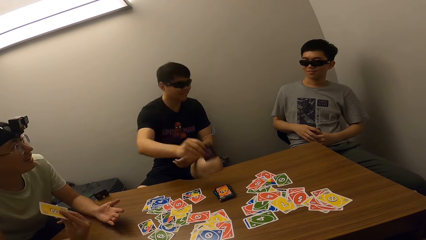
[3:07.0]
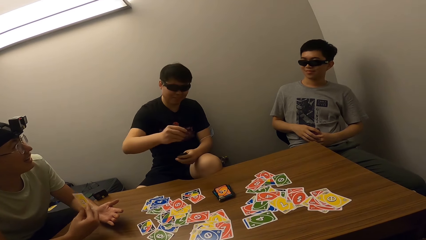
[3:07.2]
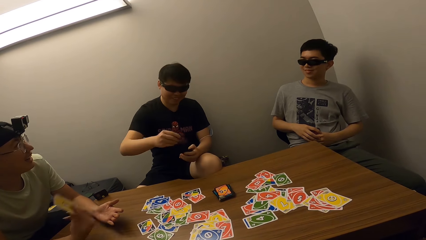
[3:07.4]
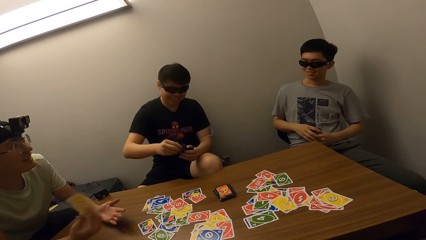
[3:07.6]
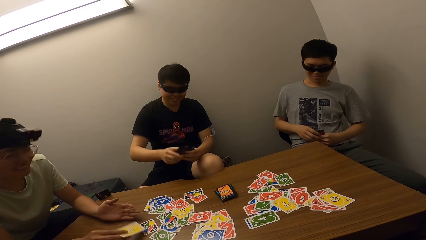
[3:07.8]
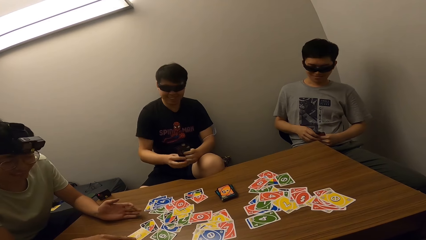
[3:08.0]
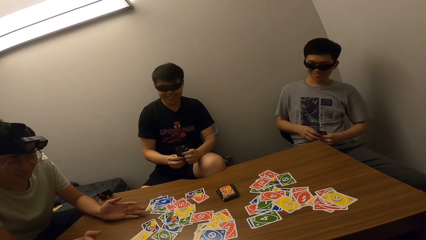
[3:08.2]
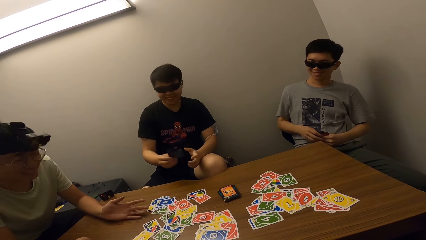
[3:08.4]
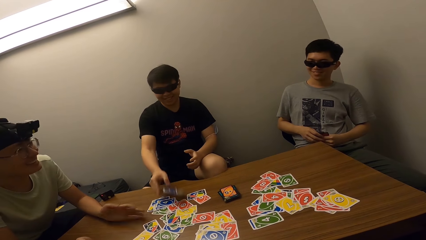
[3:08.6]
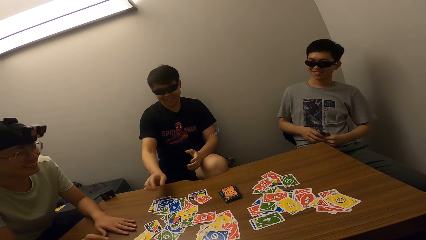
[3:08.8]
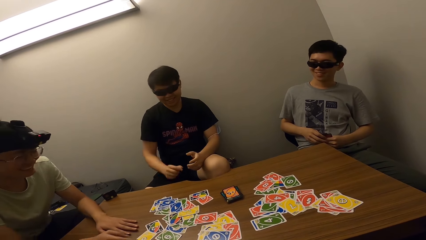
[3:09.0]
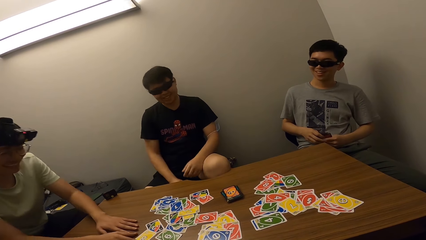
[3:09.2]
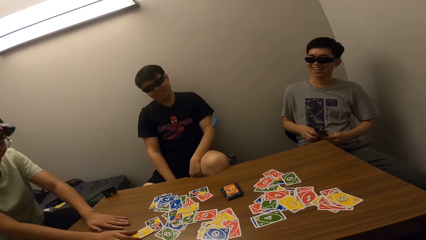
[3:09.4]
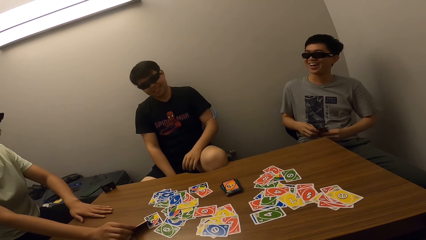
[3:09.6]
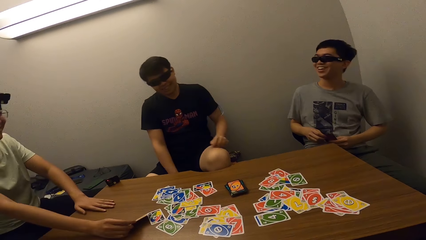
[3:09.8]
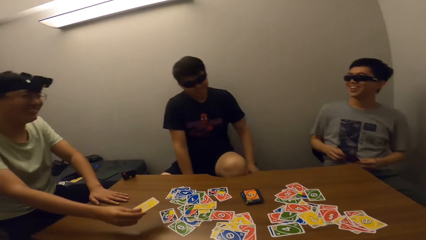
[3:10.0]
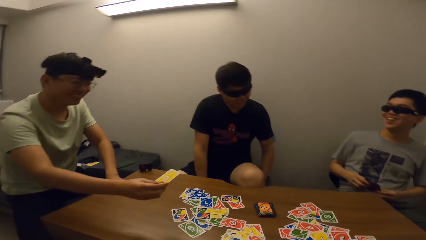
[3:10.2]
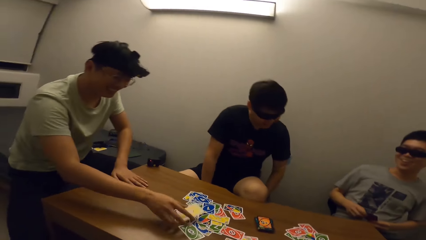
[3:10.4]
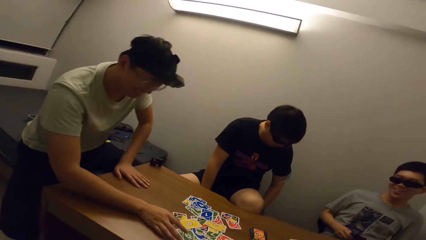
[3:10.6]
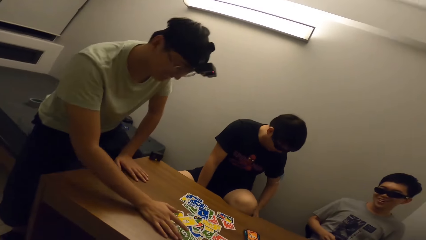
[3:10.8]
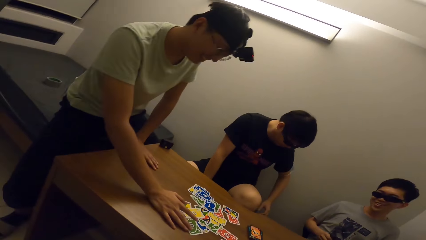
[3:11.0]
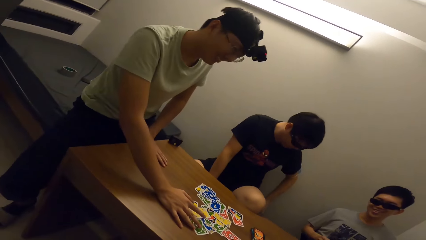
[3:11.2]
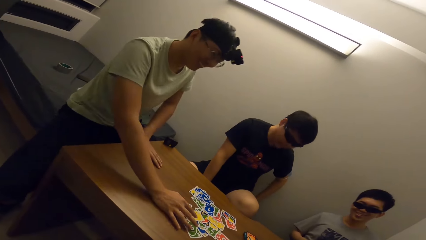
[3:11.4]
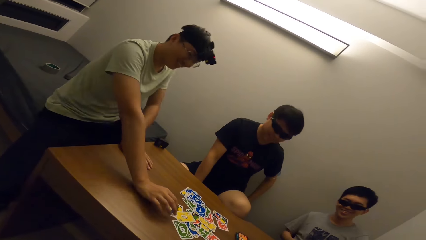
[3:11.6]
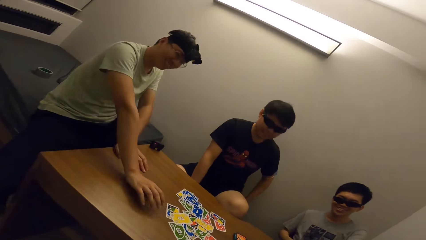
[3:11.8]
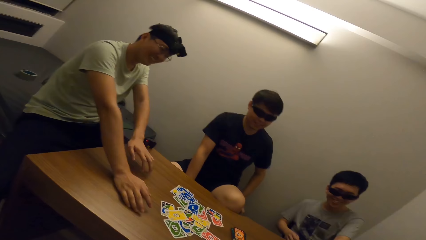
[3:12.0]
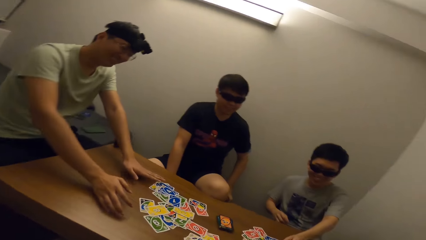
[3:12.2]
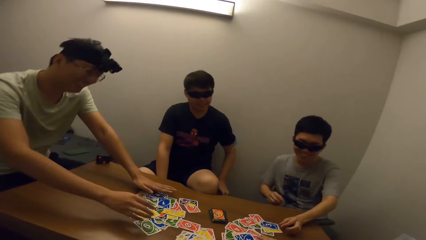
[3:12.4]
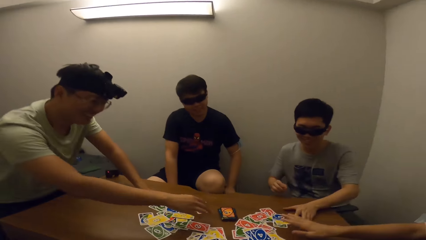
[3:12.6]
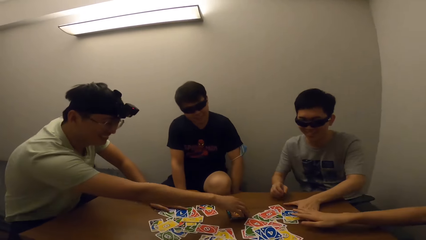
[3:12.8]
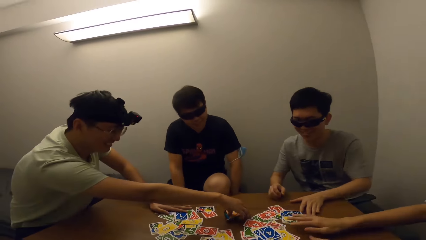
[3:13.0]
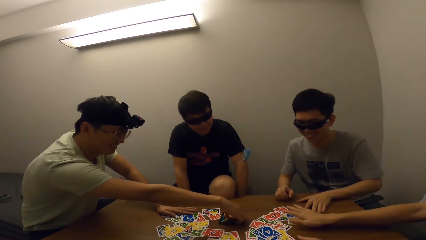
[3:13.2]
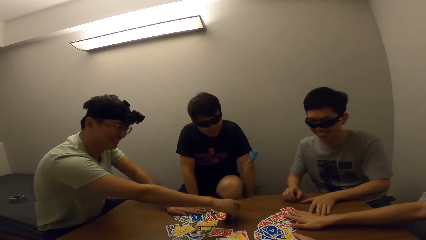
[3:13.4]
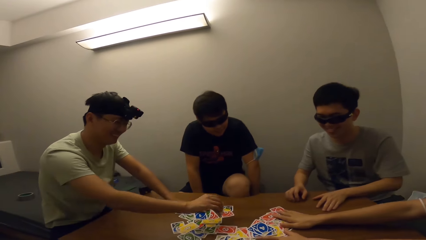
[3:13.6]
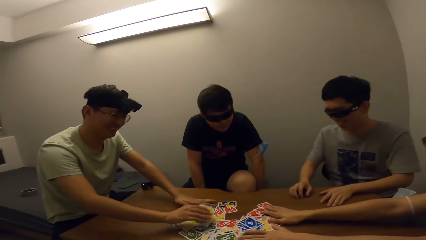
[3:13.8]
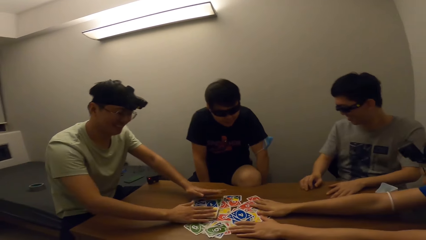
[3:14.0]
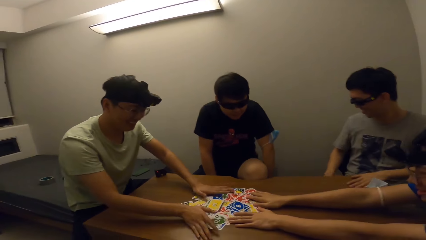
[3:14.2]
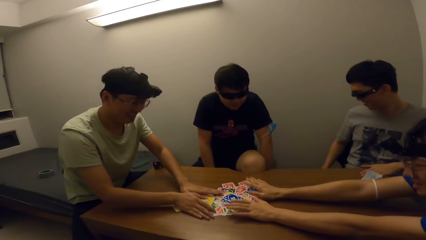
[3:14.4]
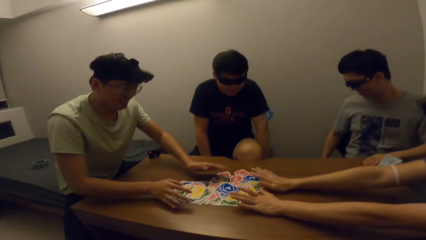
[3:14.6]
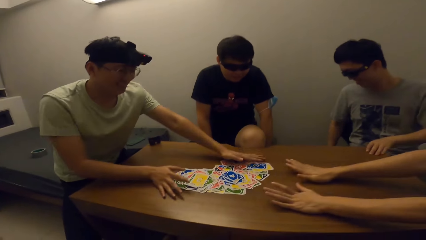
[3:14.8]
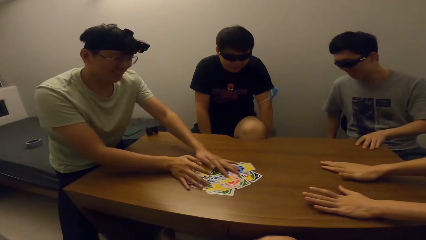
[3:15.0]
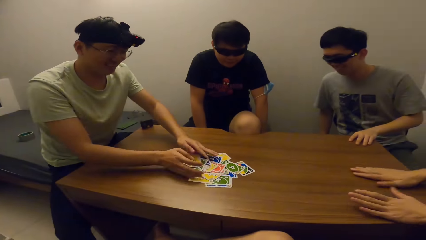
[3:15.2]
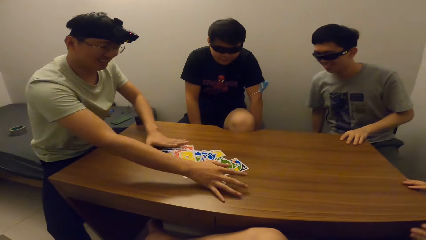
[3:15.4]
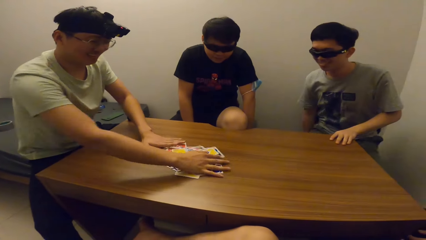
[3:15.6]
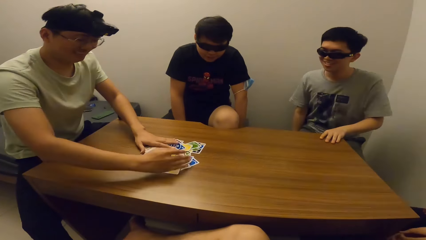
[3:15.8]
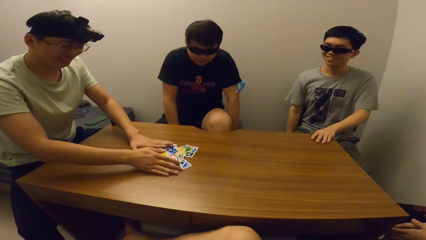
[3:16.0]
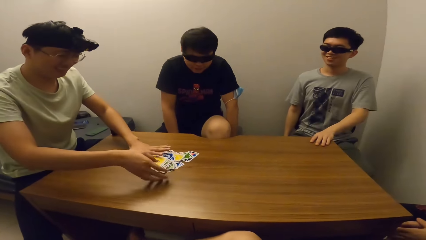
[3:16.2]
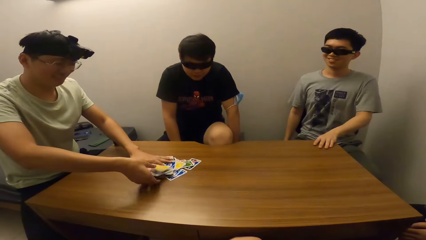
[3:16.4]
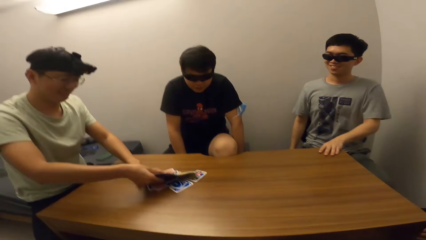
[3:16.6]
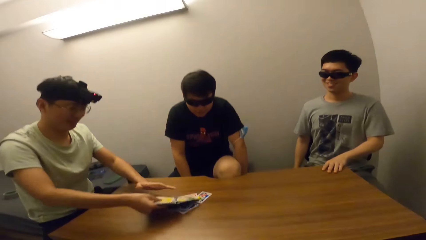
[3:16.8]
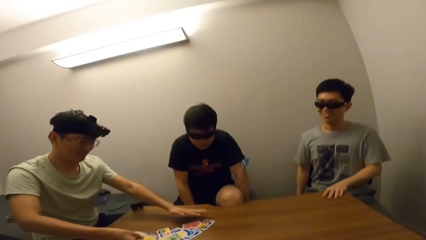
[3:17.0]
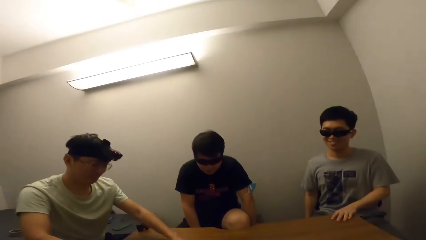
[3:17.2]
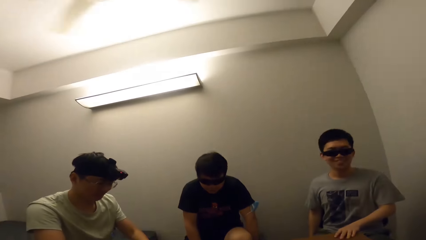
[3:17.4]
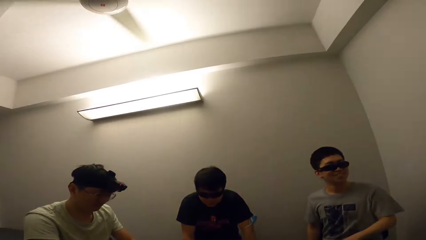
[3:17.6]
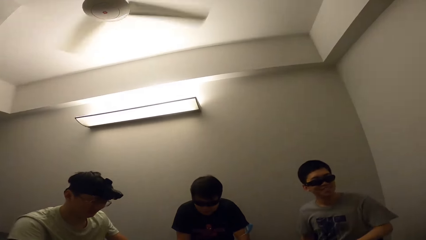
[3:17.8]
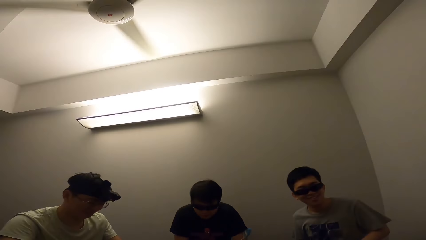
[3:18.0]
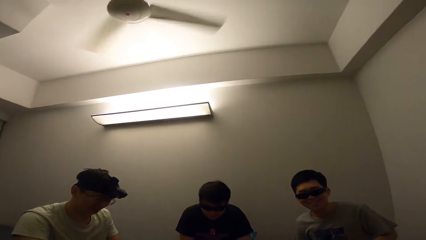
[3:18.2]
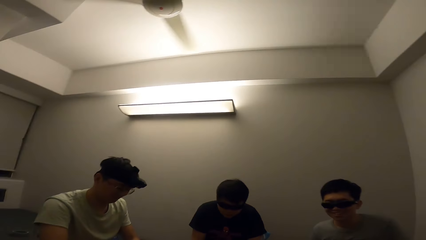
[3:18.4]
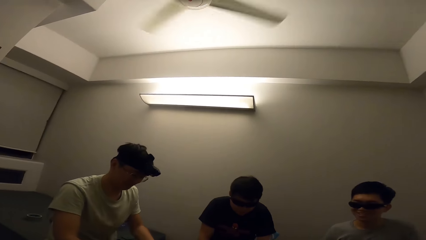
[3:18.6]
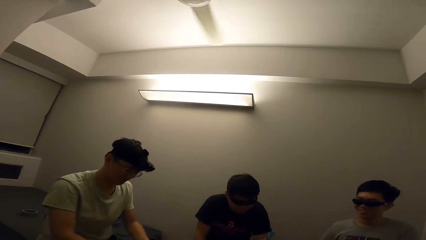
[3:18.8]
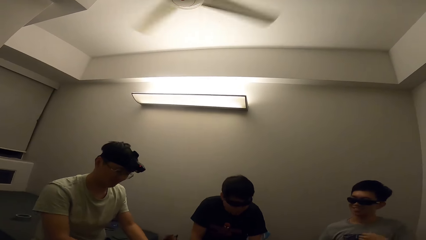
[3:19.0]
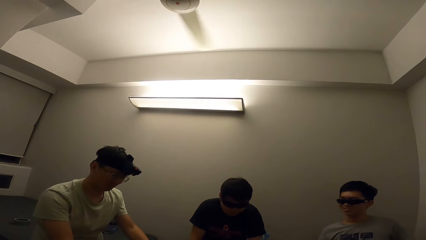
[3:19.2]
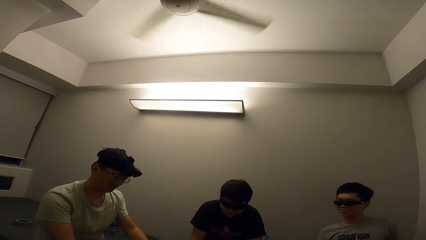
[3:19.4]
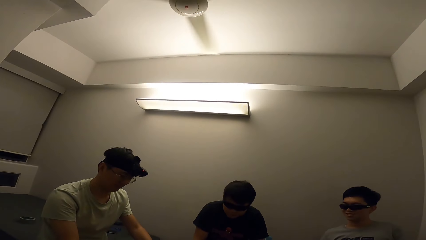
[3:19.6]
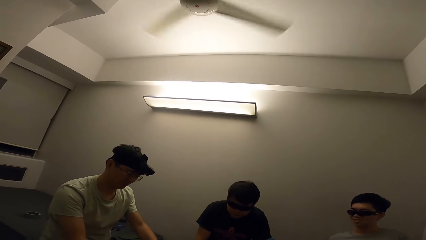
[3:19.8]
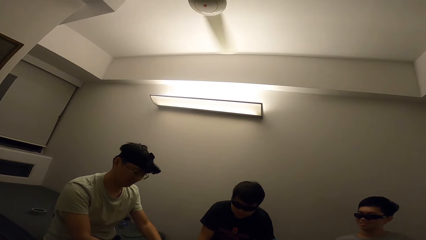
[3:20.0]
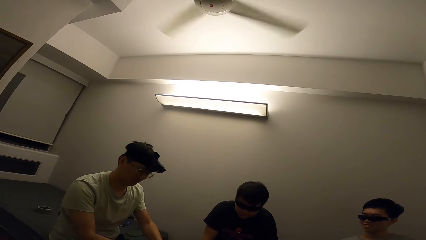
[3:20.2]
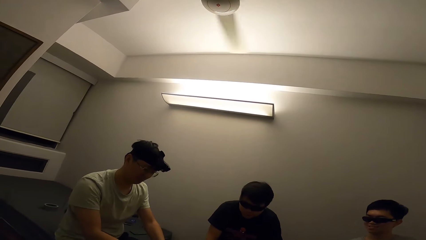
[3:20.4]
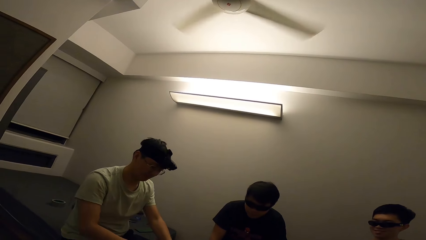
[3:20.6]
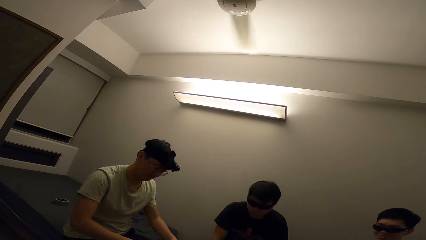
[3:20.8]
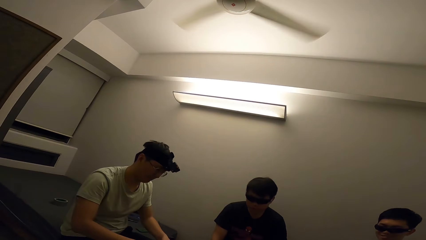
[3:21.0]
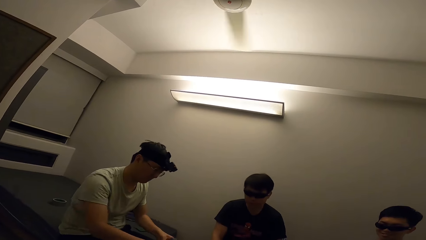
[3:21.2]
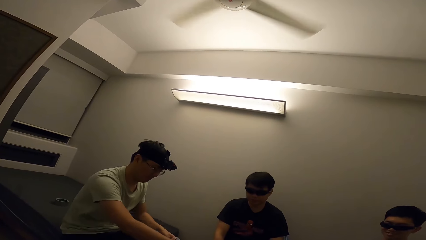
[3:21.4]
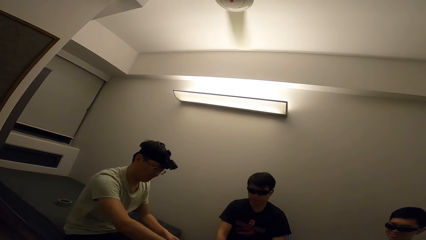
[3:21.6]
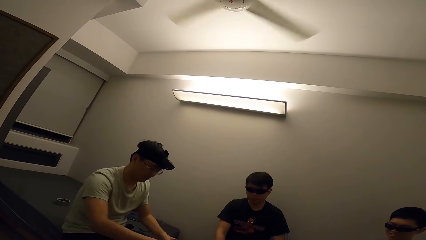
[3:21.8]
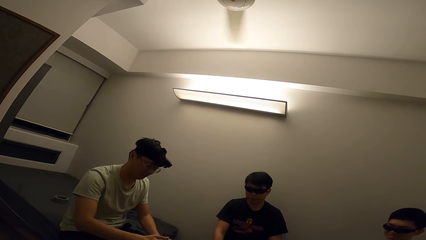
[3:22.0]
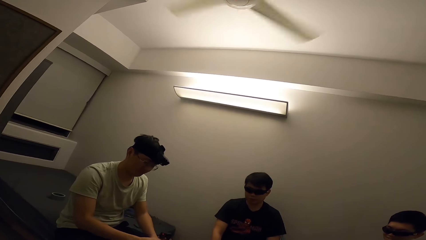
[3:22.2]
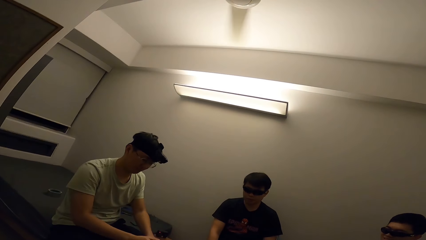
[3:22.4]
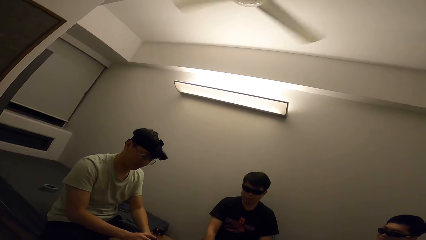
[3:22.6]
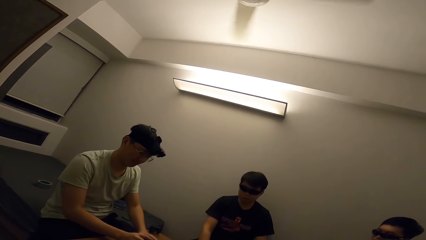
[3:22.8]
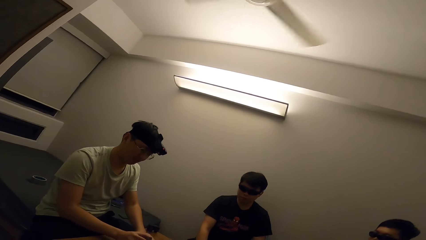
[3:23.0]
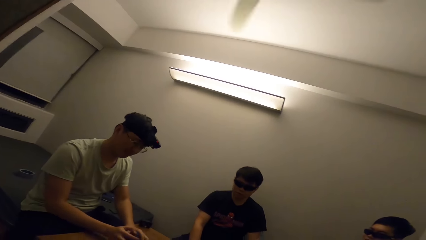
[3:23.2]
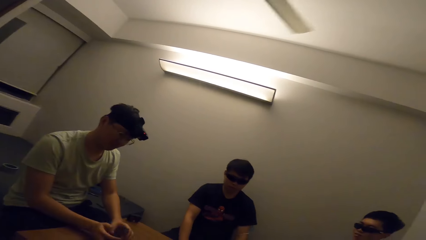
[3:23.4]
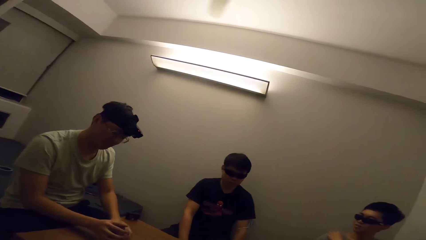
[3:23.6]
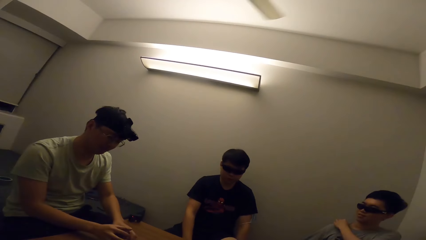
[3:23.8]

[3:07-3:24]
A man picks a card. Another man places a card on the table. The first man places a card on the table. The other man picks a card and places a card on the table. The other man packs all the cards. A third man collects the cards.
